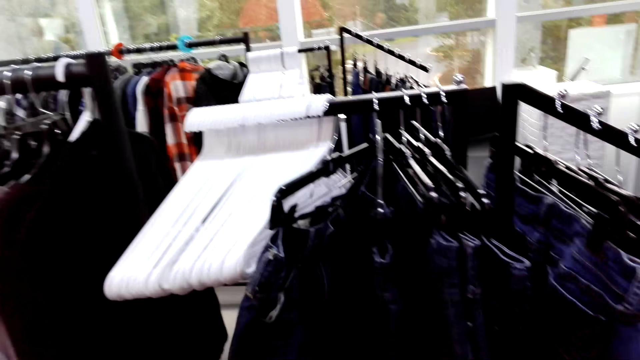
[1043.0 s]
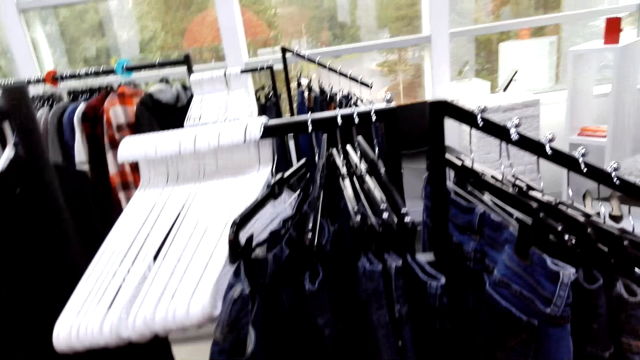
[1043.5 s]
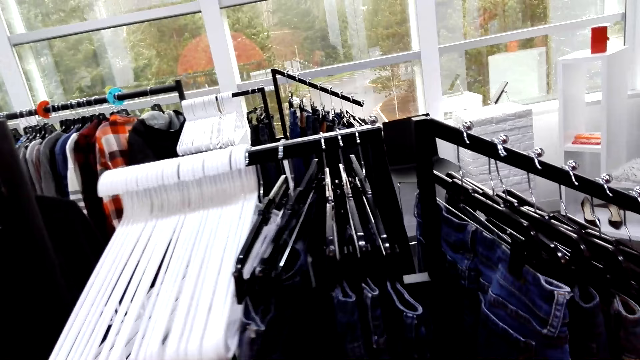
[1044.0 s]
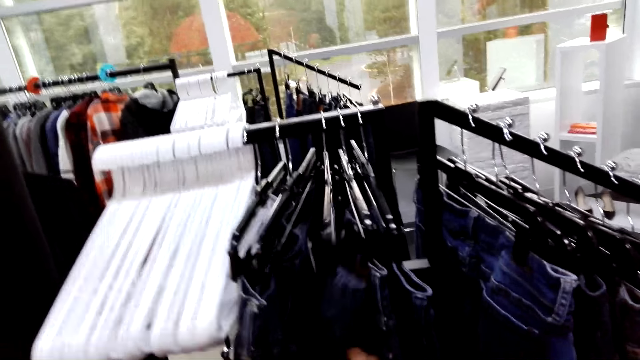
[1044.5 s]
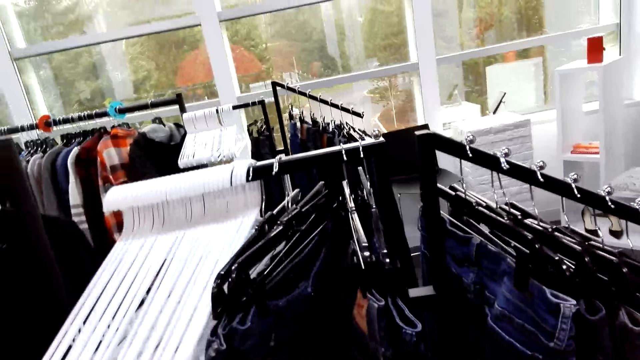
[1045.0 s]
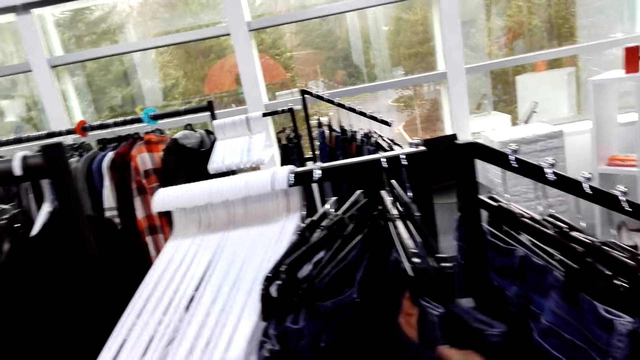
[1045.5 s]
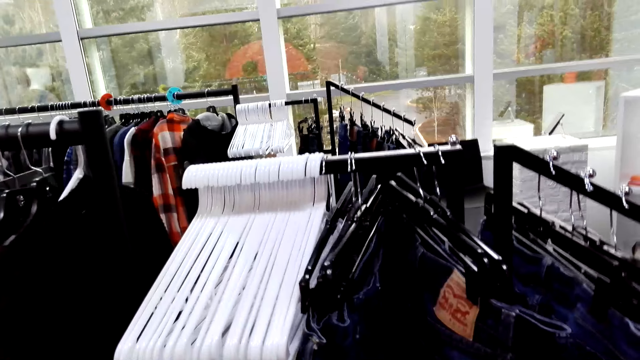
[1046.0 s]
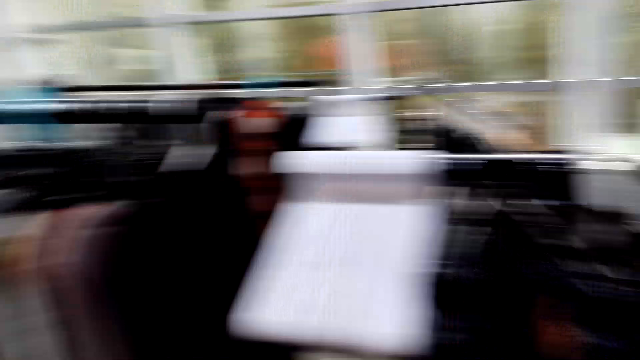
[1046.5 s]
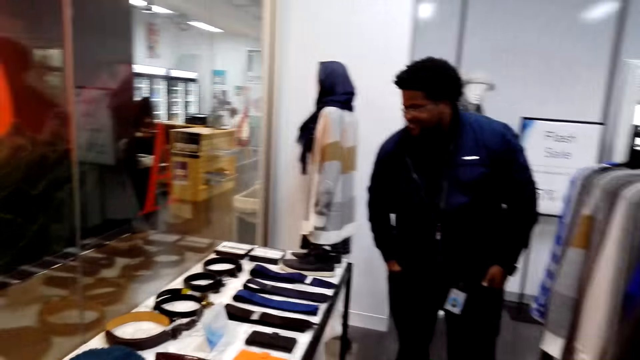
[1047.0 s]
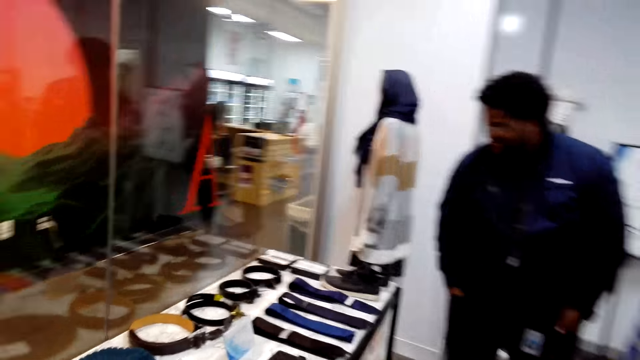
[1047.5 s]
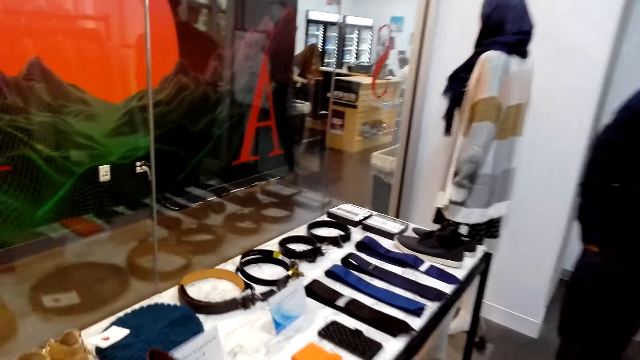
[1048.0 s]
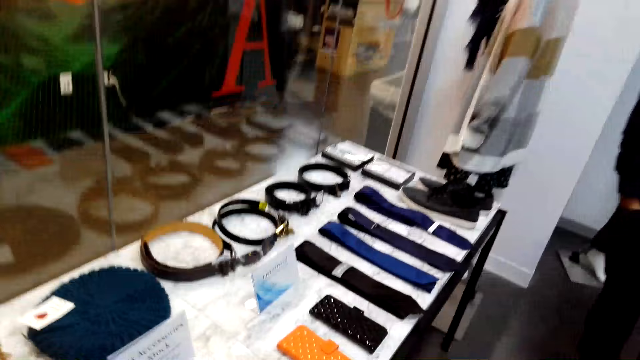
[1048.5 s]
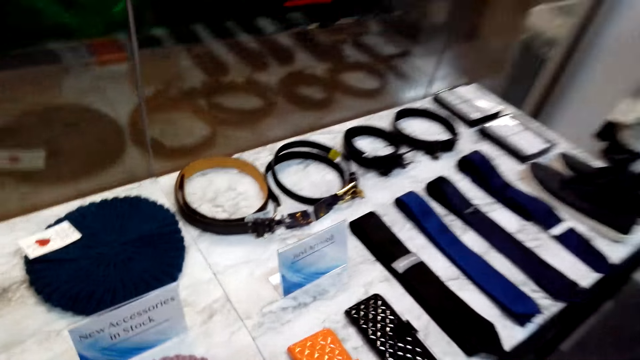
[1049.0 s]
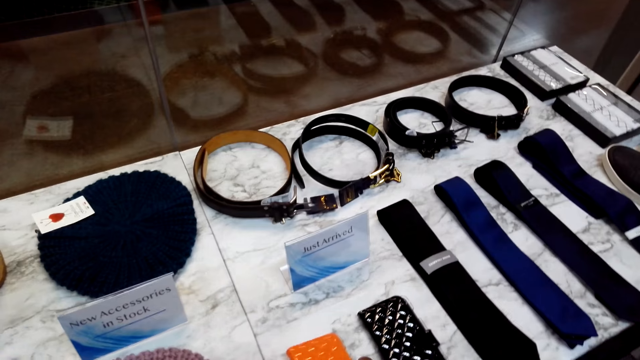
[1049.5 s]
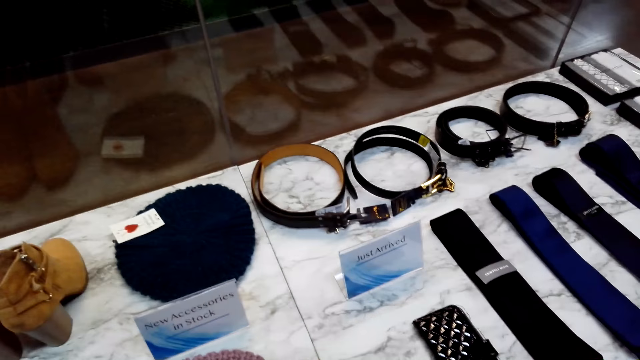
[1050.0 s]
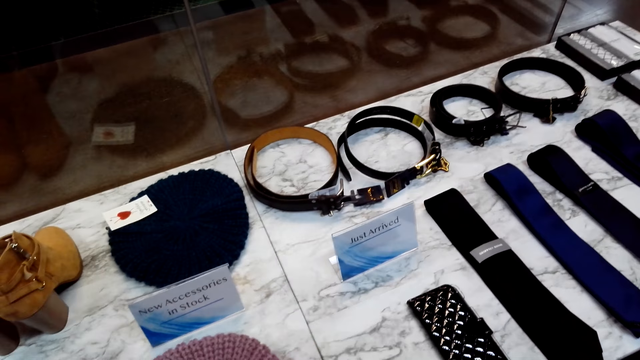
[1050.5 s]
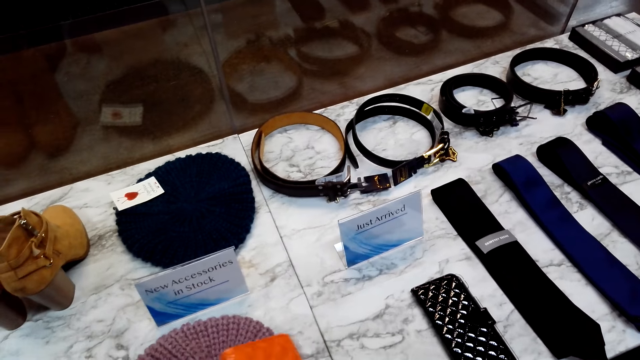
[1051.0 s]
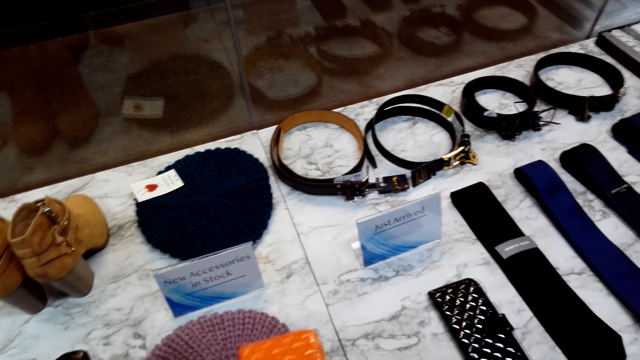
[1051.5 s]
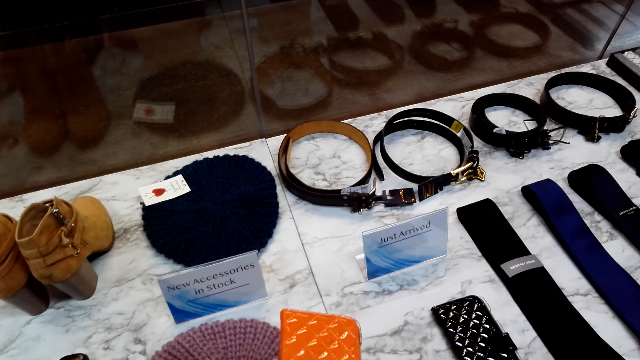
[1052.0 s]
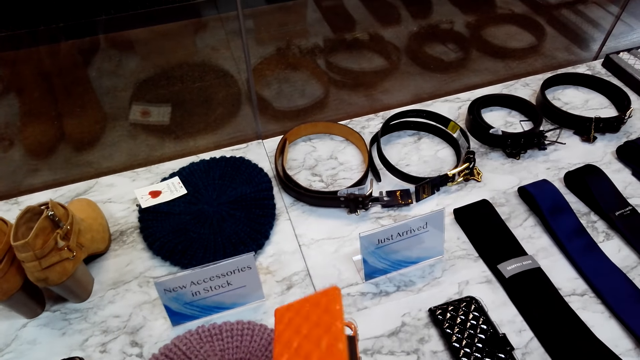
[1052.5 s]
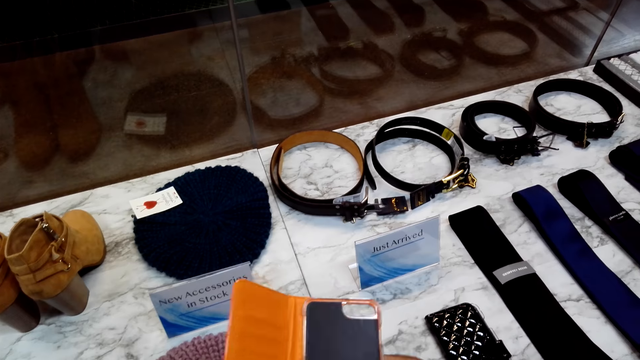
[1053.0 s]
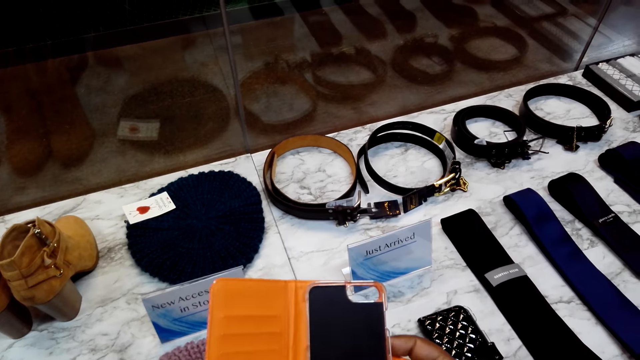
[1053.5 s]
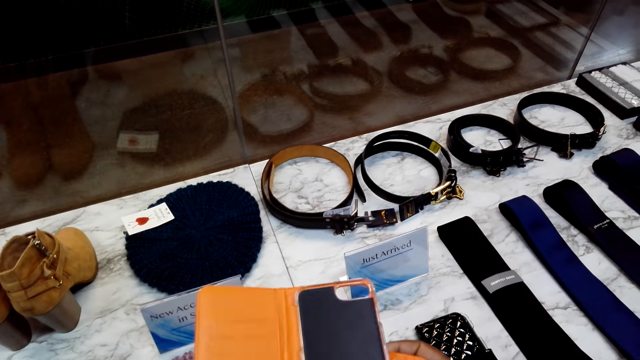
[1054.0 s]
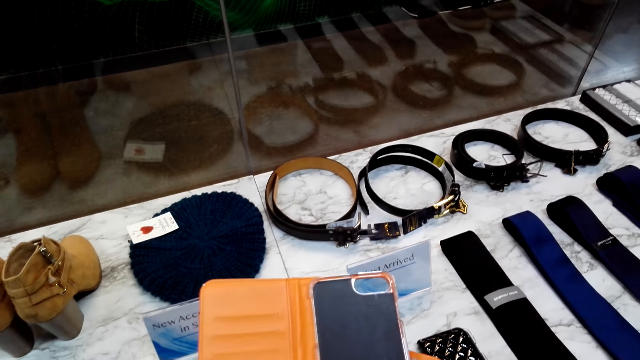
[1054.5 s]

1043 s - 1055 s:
The camera wearer looks at the jeans on the hangers. They sample clothes on a clothes hanging line stand. They walk towards the display. The man stands in the clothing store. The camera wearer picks up a cover phone holder or phone cover on the display table. They look at the phone cover. They open the cover phone holder in the clothing store.

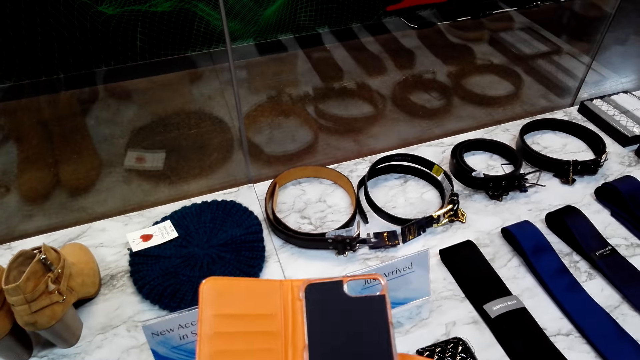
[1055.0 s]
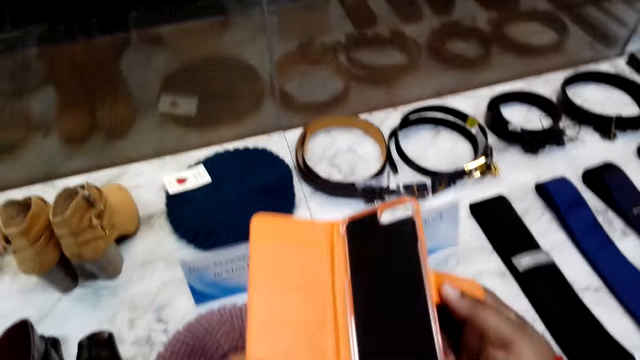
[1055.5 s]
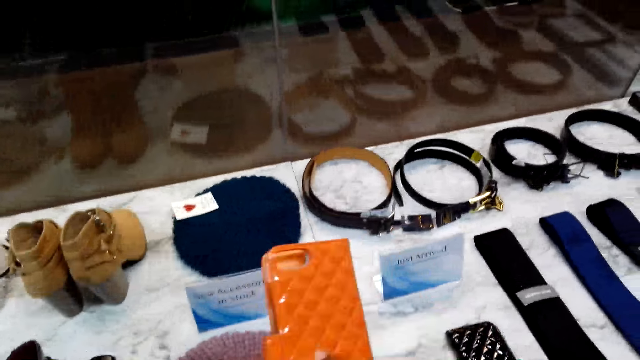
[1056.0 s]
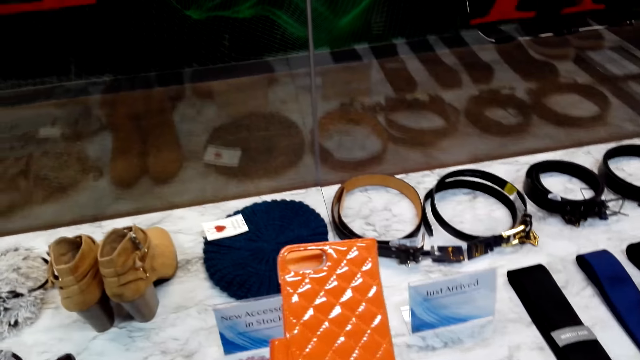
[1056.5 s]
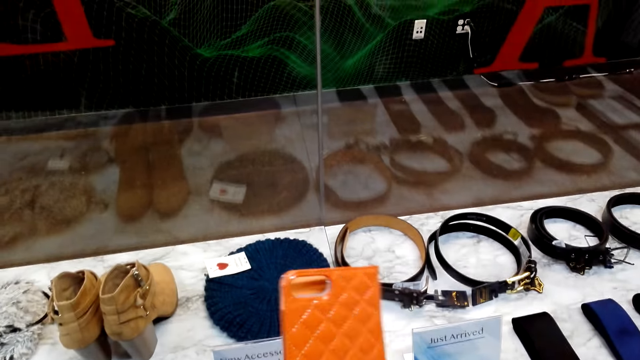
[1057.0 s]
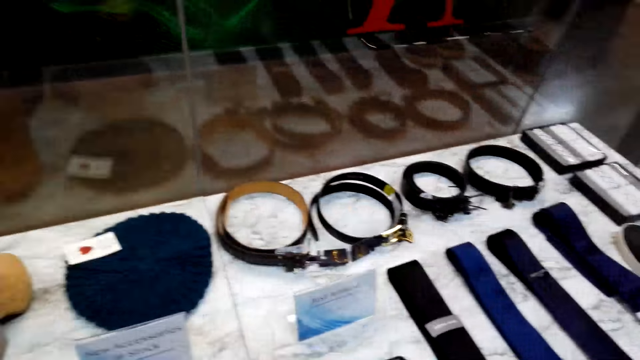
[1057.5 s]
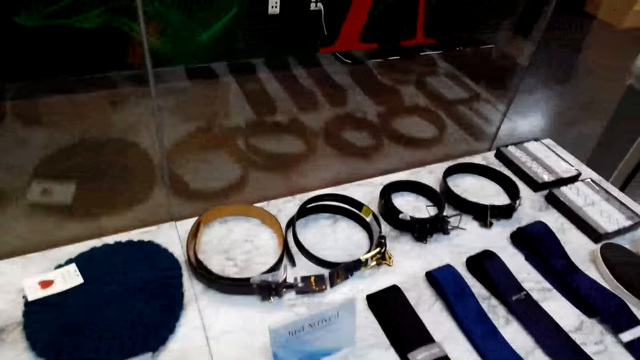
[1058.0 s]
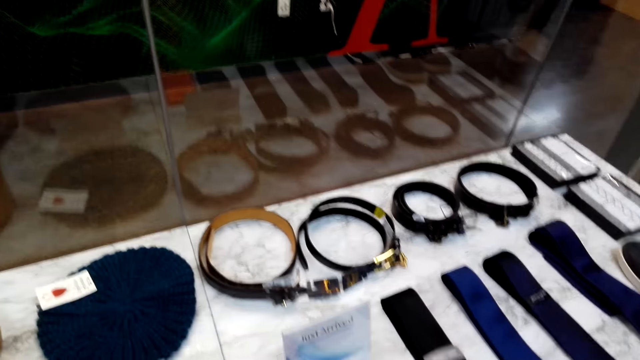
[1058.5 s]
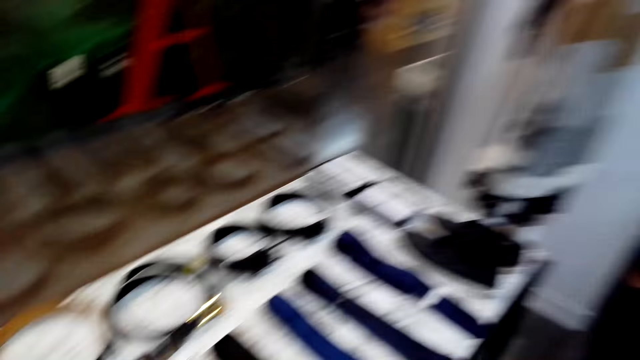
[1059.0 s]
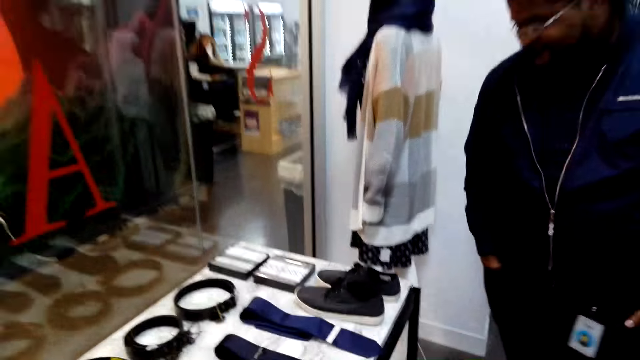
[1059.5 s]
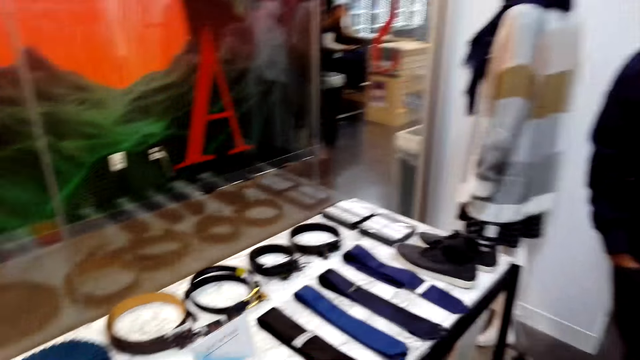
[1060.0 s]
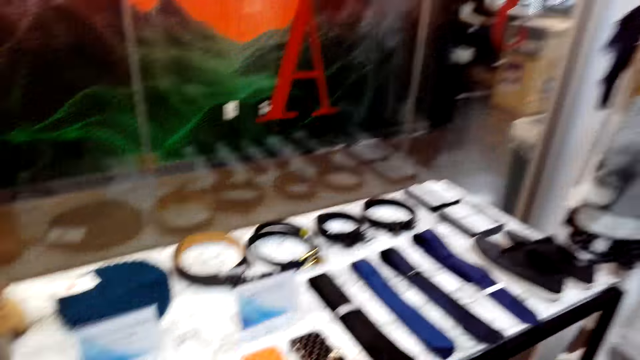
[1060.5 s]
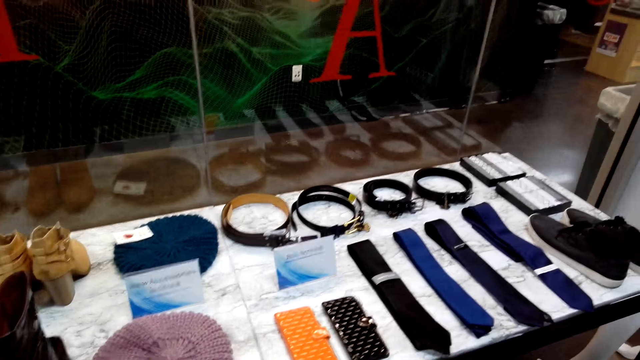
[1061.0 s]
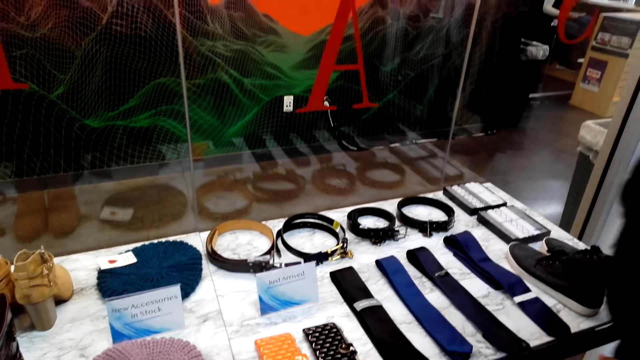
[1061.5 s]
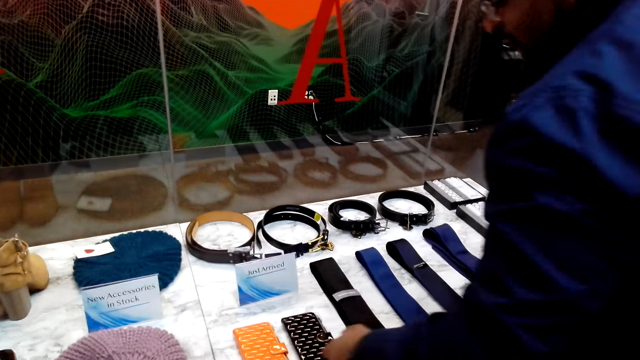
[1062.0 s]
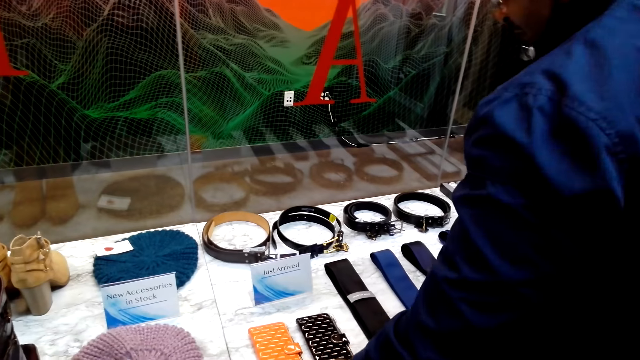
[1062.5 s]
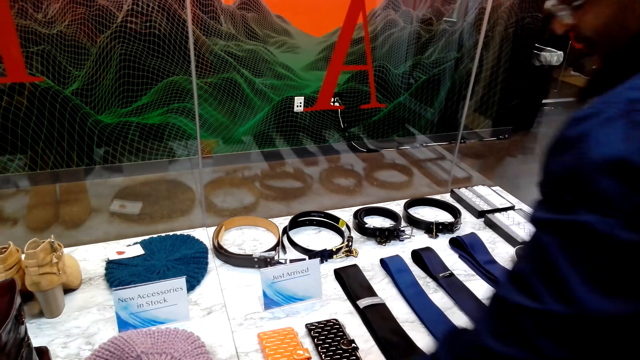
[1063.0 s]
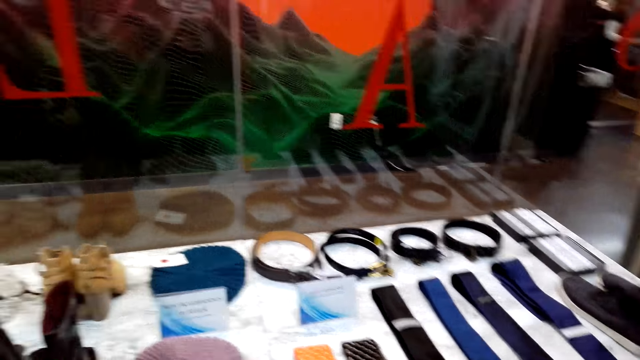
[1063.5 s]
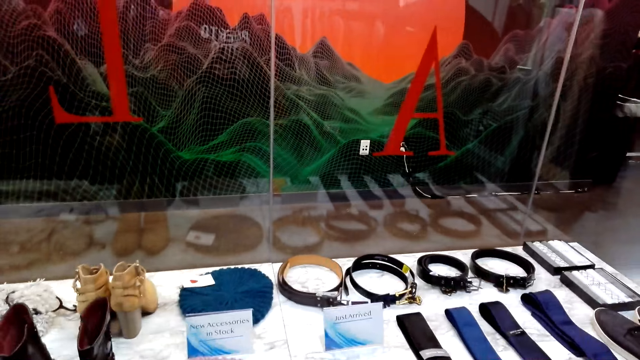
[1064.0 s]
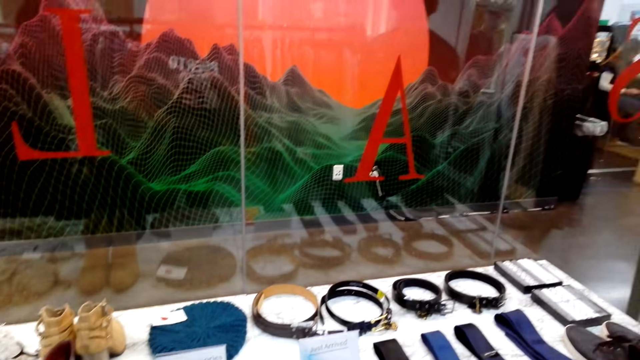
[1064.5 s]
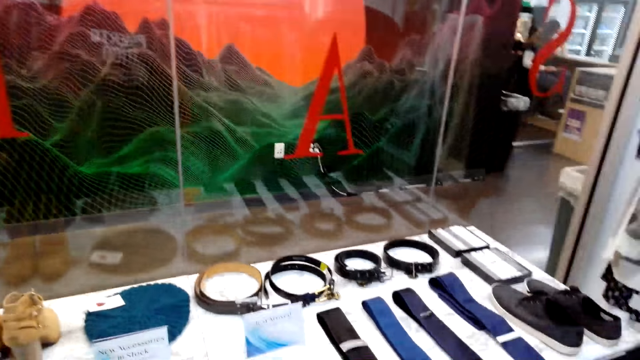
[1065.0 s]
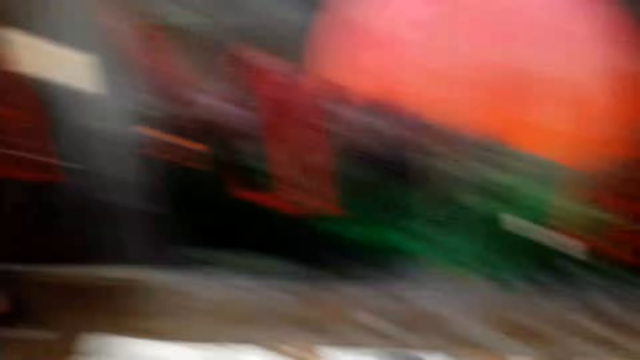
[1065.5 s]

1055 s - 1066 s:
The camera wearer closes a cover phone holder in the clothing store. They place the cover phone holder on the display table. A man stands in the clothing store. The man touches the cover phone holder on the table.
